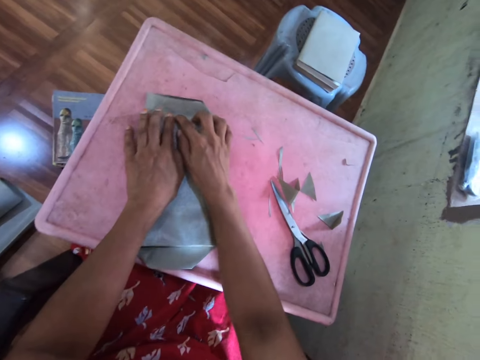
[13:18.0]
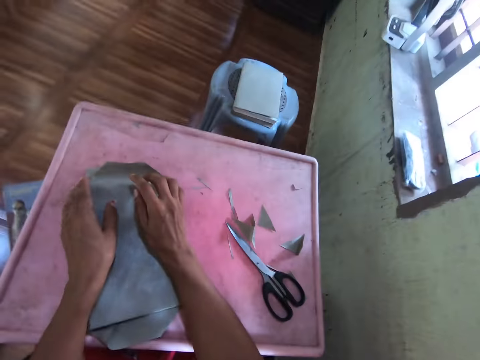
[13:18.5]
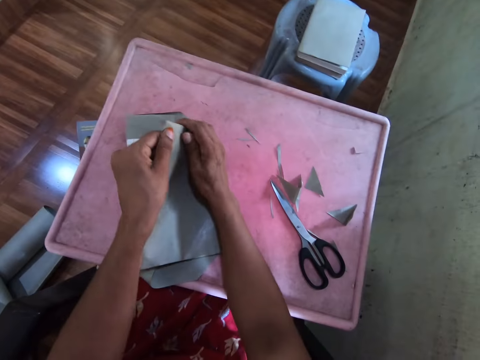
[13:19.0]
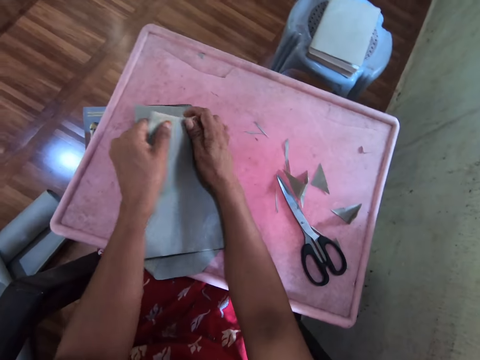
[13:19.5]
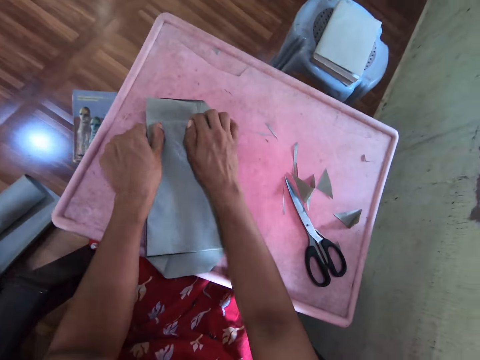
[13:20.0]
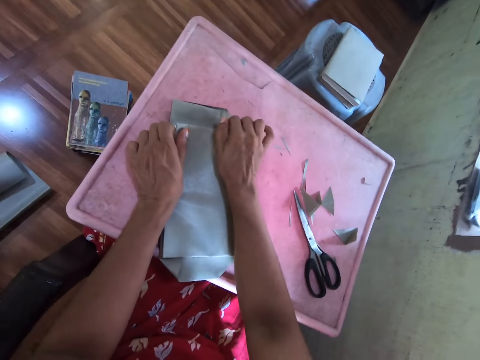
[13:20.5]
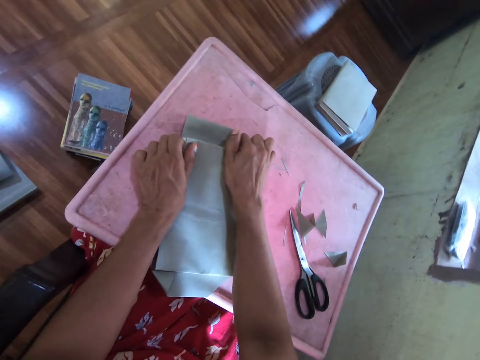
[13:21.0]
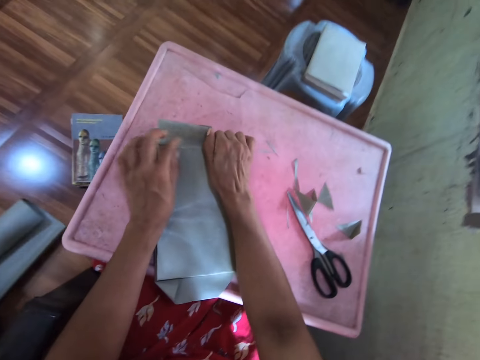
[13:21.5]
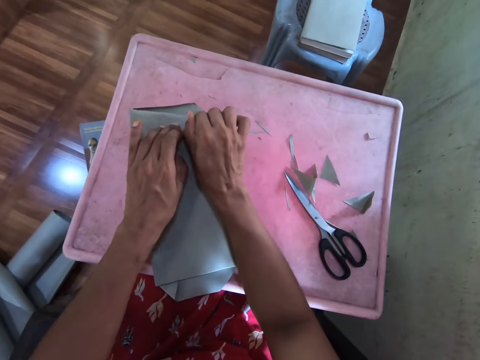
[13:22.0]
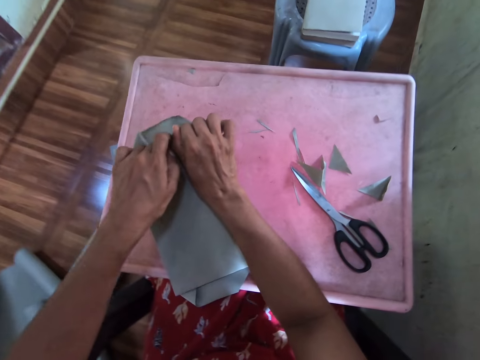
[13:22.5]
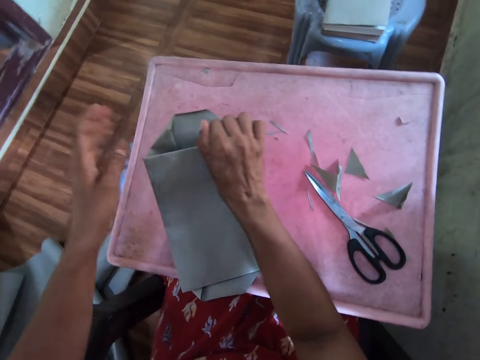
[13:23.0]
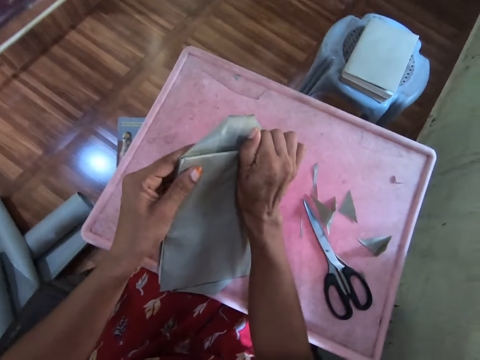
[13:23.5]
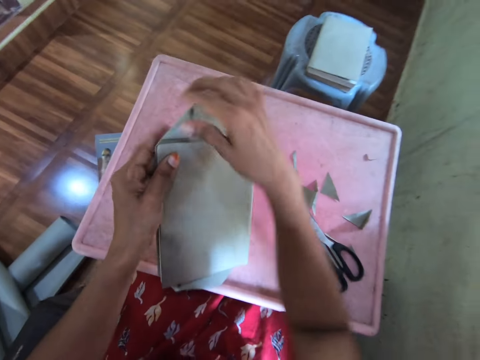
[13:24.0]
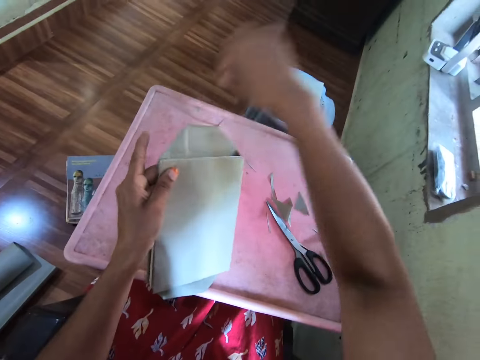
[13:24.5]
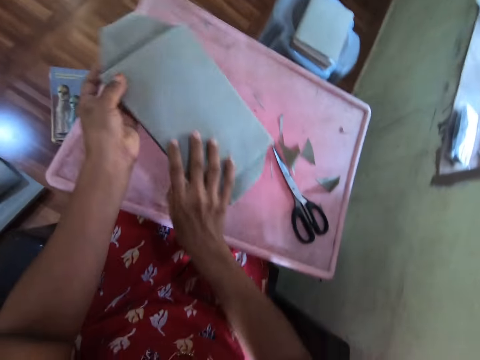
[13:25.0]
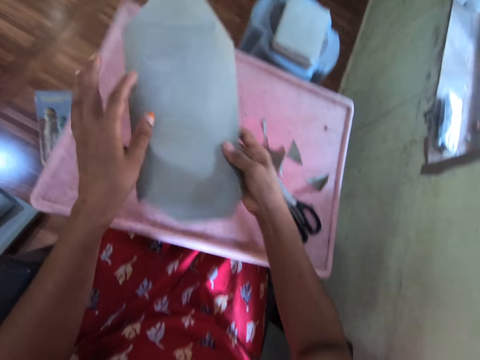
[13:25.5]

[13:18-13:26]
The camera wearer folds the paper. They lift the book, fold the paper, and turn the book.

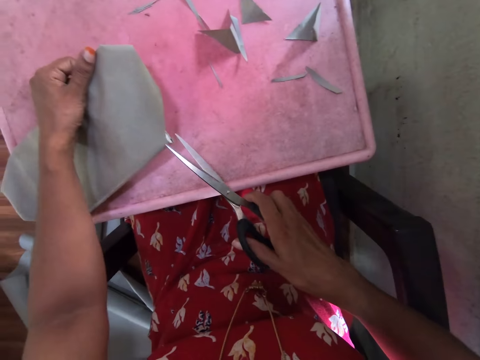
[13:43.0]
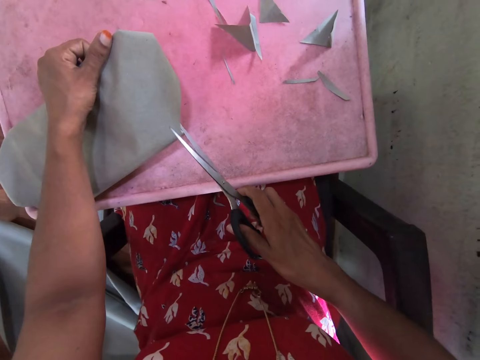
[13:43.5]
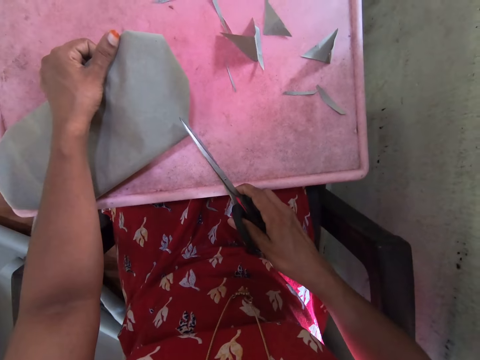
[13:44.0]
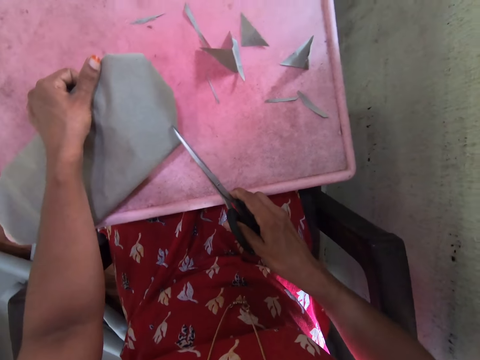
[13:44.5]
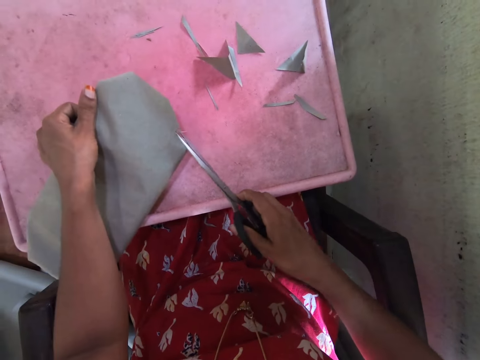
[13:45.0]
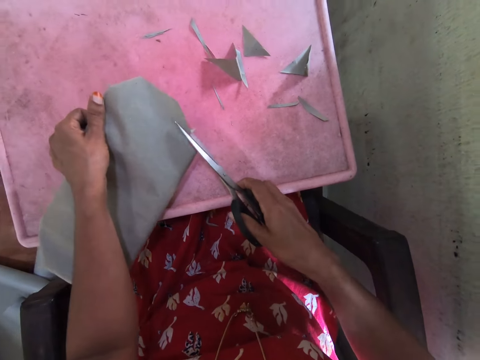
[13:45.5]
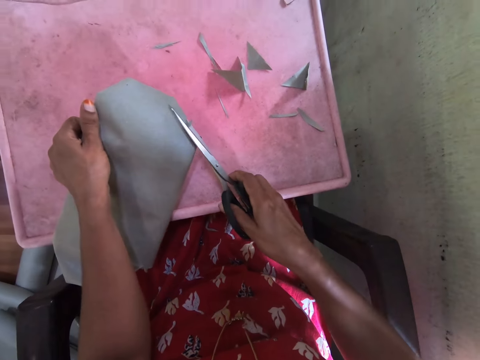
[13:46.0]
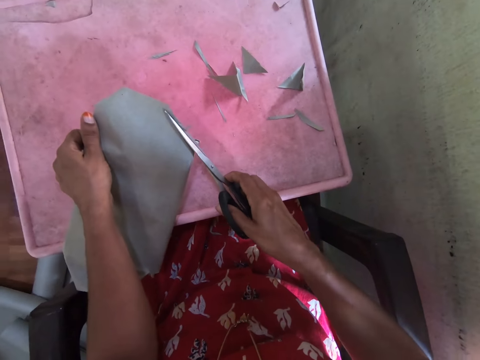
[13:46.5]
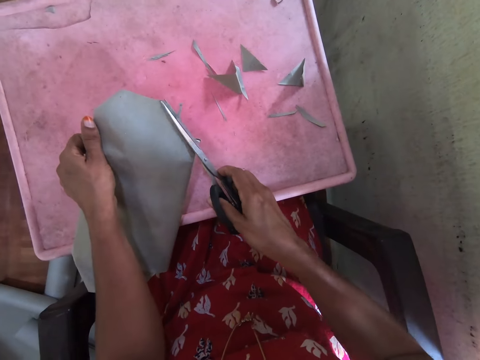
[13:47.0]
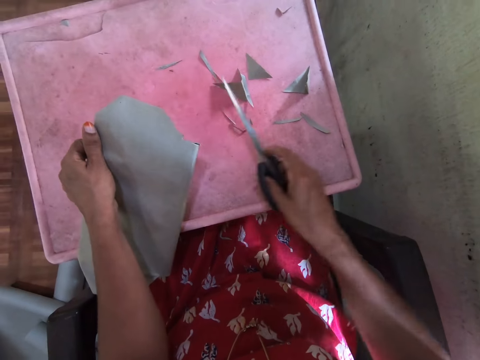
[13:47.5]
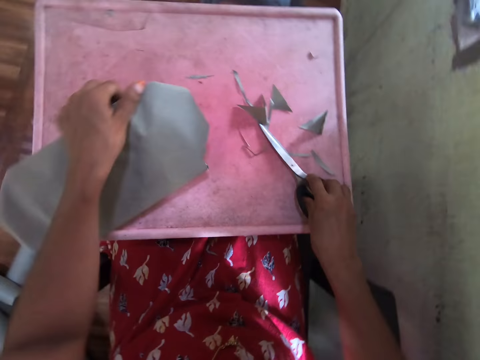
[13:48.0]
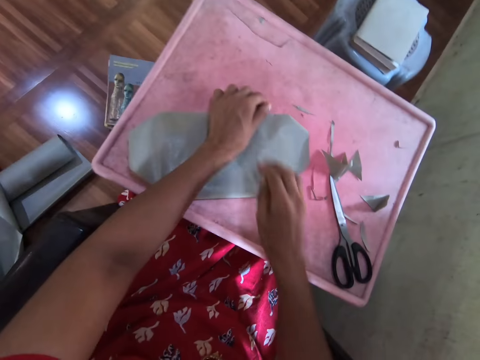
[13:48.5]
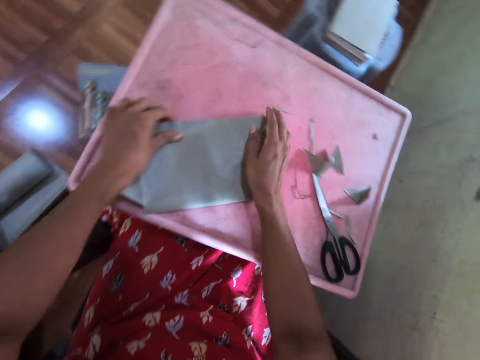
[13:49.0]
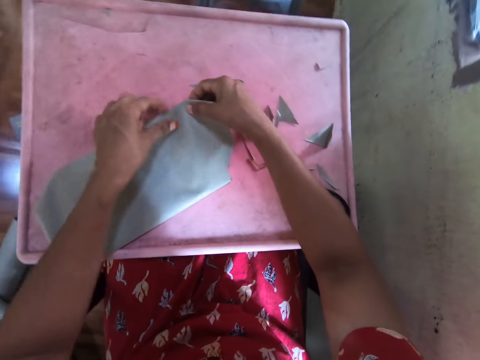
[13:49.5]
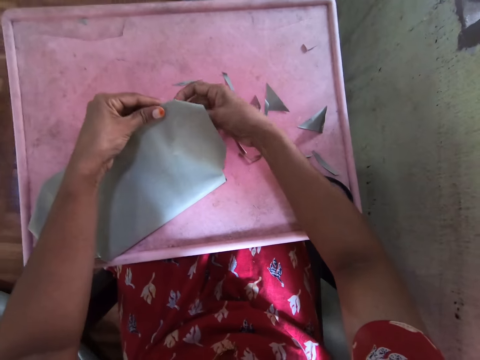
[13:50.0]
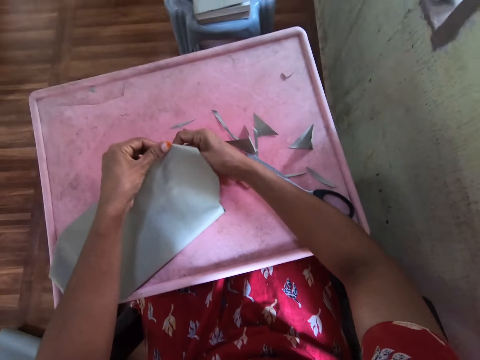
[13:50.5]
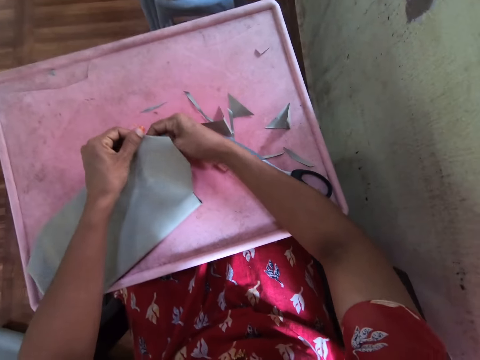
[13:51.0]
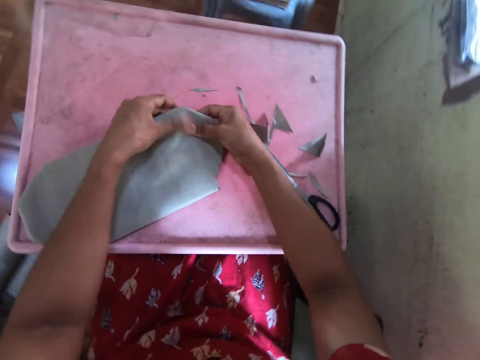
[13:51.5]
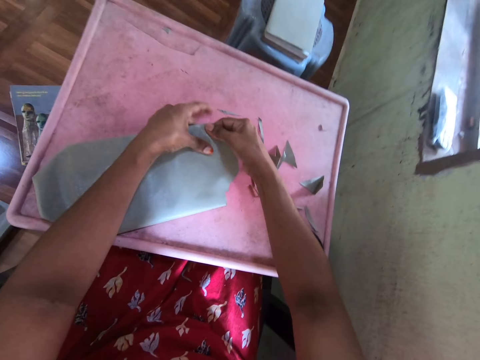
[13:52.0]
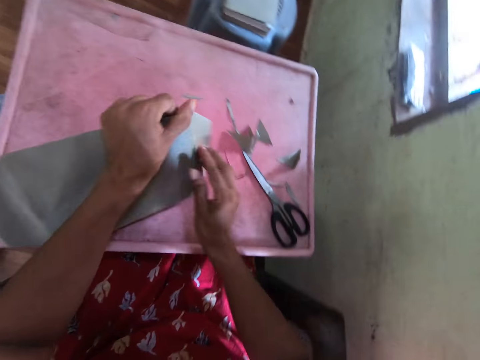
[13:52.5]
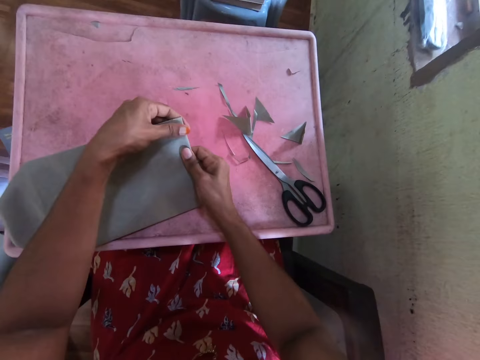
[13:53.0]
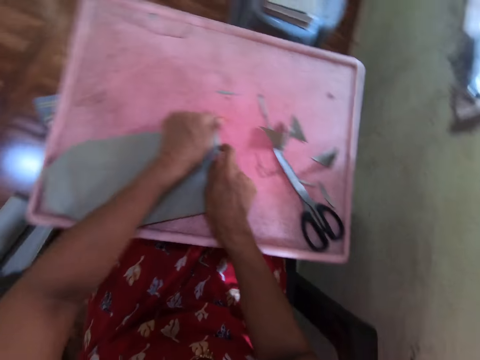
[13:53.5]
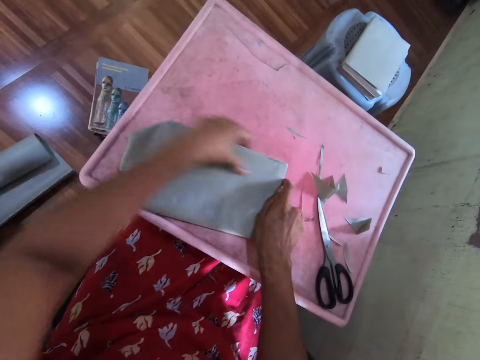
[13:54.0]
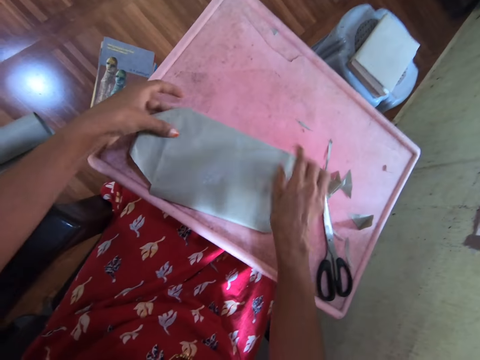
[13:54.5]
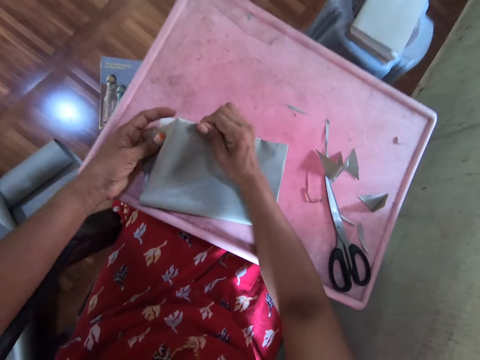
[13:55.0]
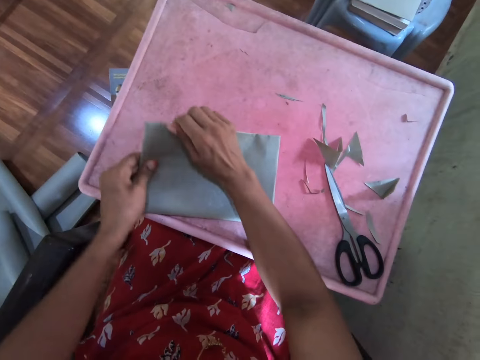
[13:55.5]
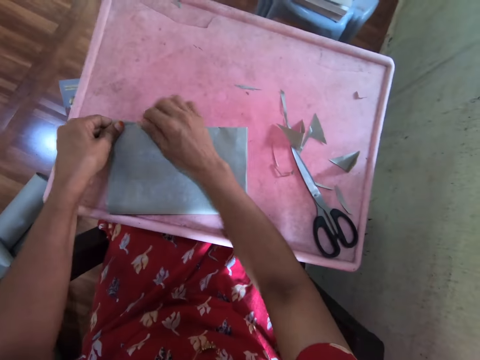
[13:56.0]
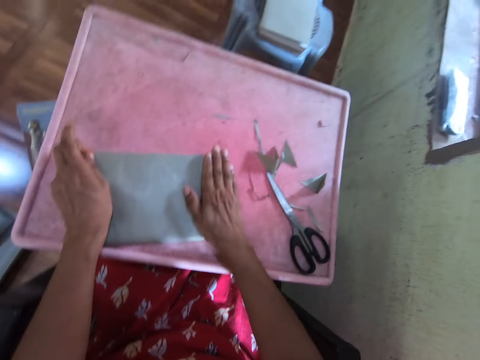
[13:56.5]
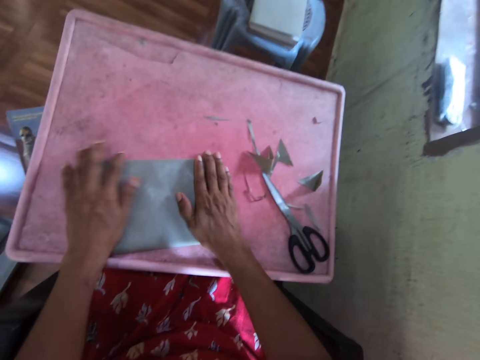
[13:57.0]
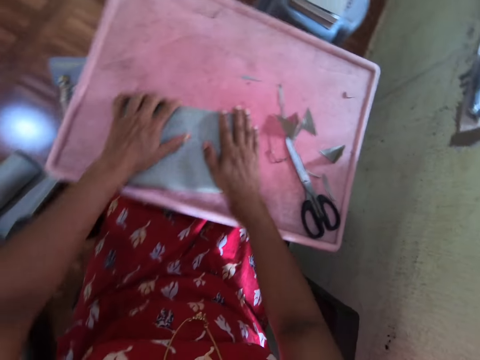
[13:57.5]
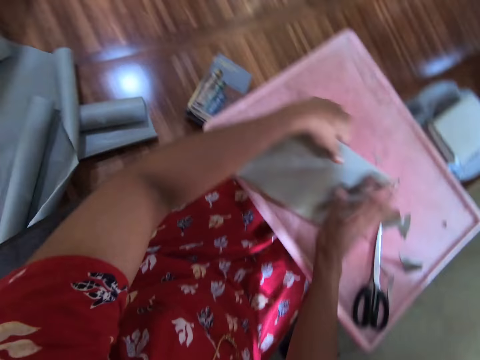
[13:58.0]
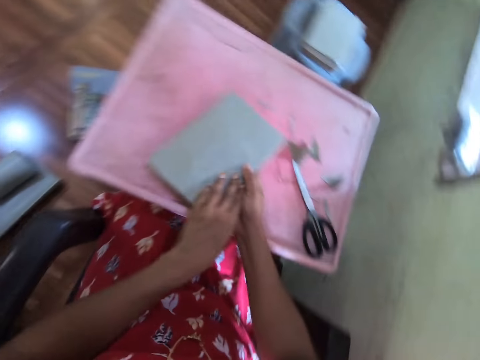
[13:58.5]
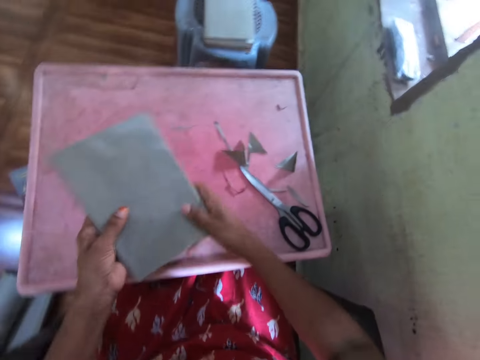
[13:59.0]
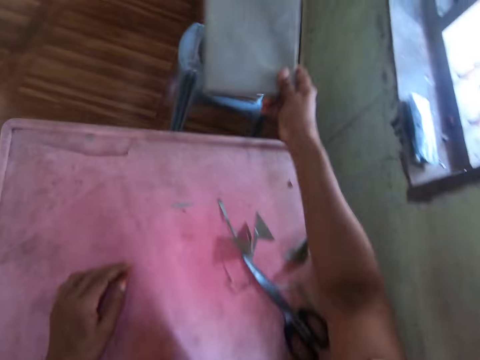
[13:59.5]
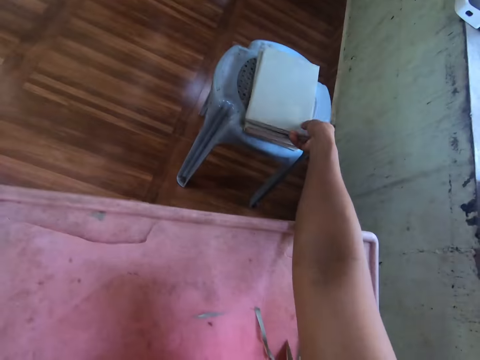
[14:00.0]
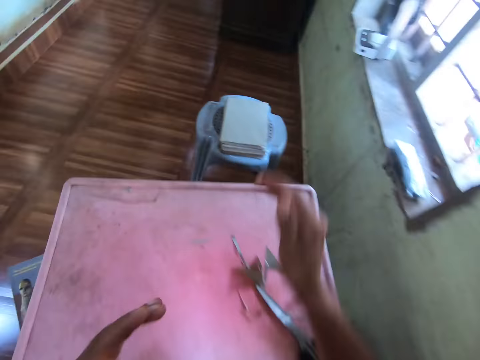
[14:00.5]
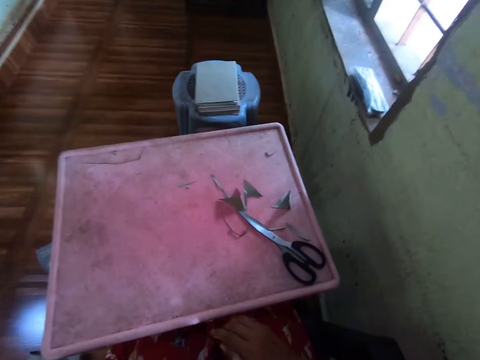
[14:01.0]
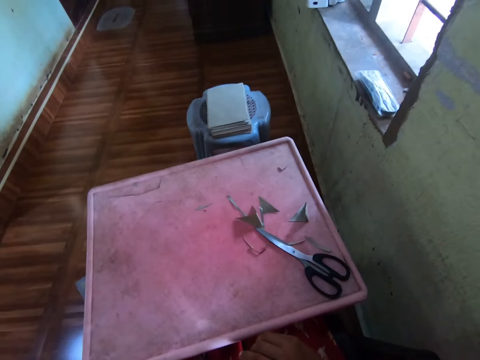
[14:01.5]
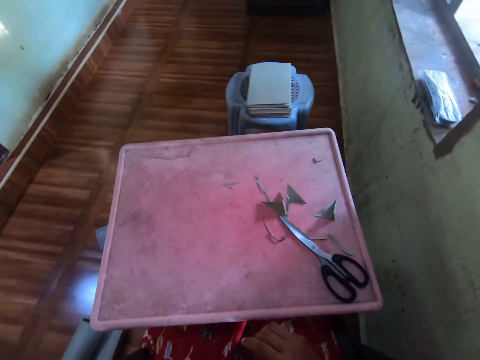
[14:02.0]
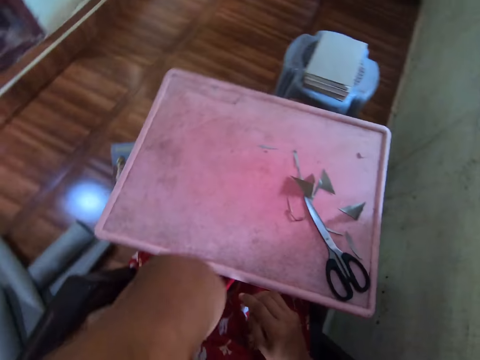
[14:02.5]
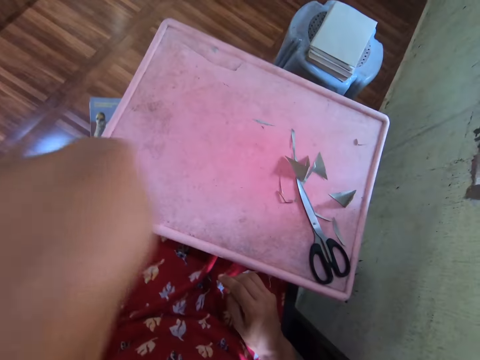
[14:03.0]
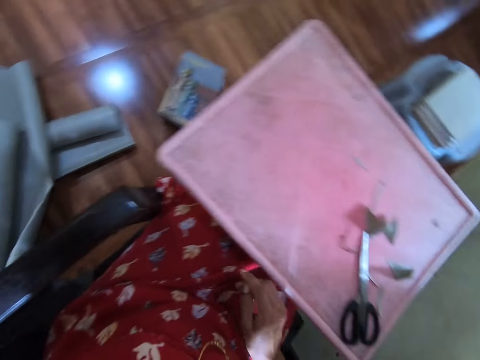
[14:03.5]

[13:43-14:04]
The camera wearer lifts the paper and the book on the table with her left hand. She trims the paper on the book in her left hand with the pair of scissors in her right hand. She drops the scissors on the tray with her right hand. She drops the book with the cardboard on the tray with her left hand. She adjusts the cardboard on the tray with her hands. She covers the book. She moves the book with the cardboard on the tray with her hands. She turns the book. She places the wrapped book on a stool with her right hand. She looks around the room.
